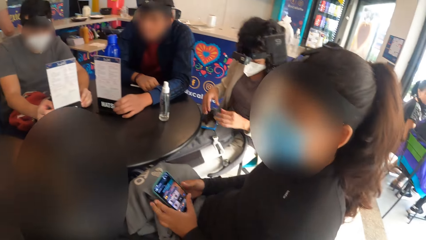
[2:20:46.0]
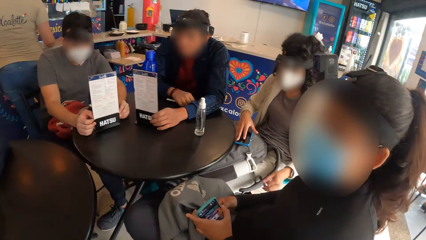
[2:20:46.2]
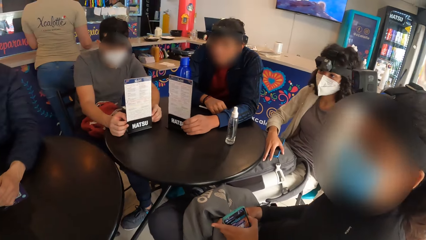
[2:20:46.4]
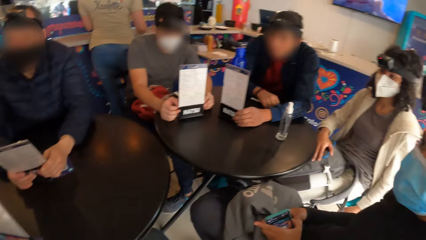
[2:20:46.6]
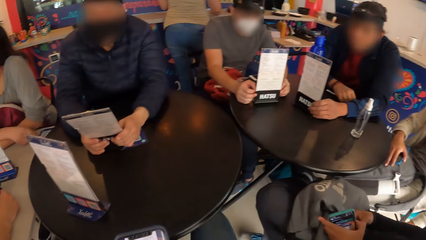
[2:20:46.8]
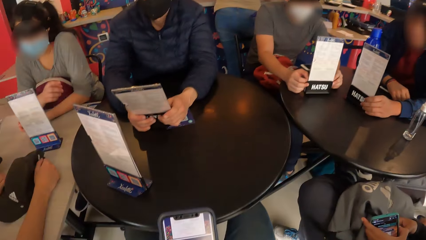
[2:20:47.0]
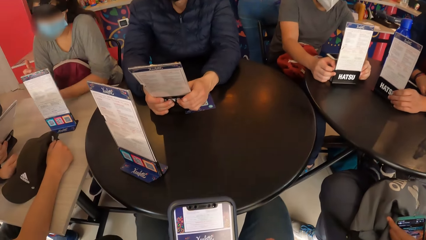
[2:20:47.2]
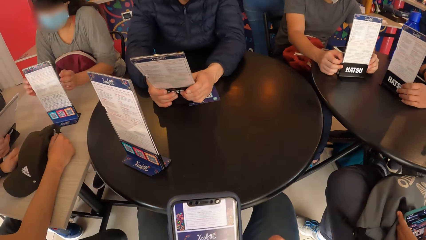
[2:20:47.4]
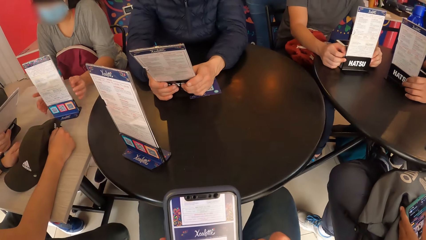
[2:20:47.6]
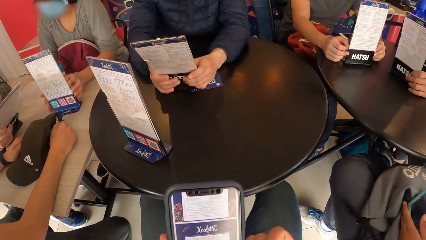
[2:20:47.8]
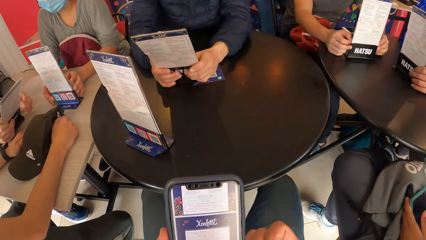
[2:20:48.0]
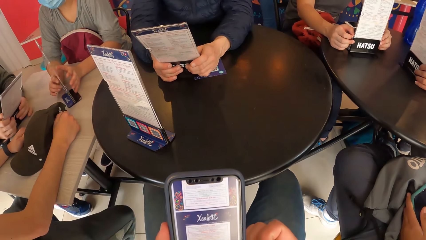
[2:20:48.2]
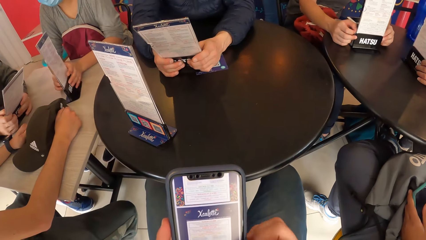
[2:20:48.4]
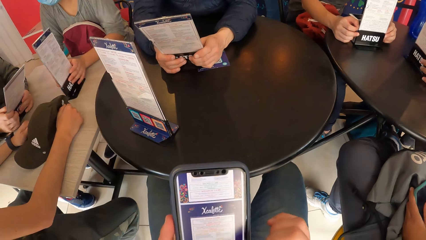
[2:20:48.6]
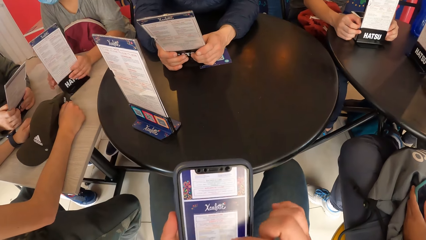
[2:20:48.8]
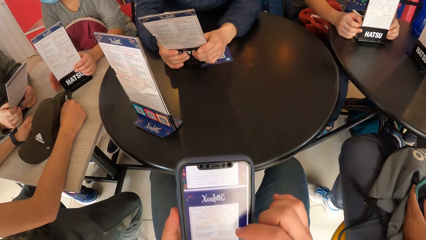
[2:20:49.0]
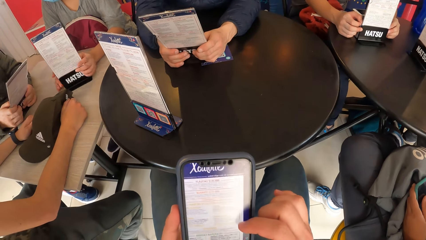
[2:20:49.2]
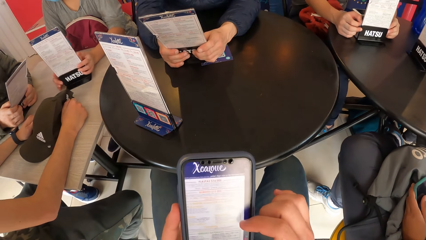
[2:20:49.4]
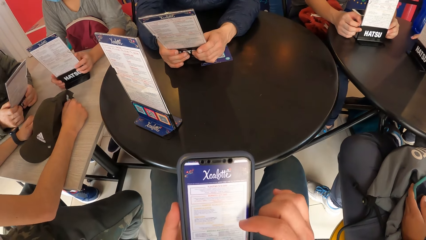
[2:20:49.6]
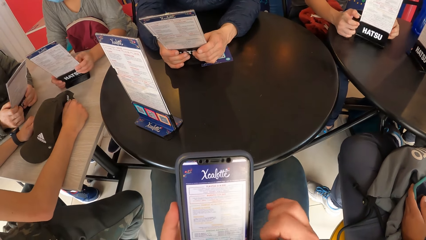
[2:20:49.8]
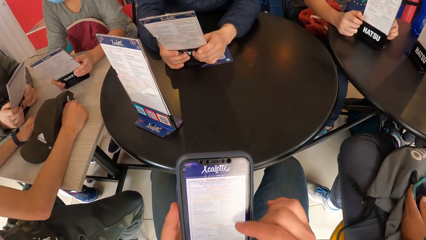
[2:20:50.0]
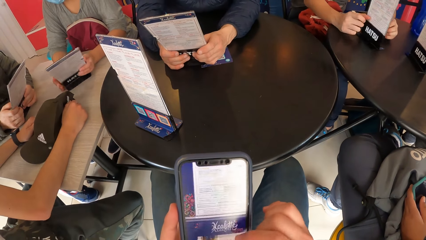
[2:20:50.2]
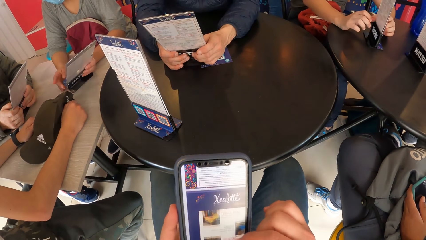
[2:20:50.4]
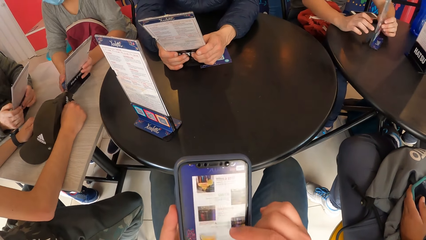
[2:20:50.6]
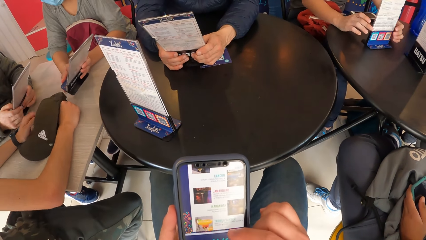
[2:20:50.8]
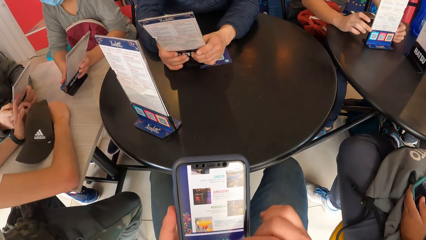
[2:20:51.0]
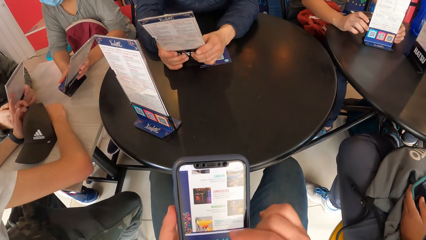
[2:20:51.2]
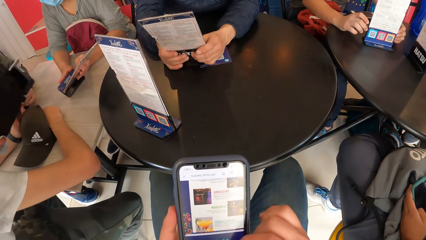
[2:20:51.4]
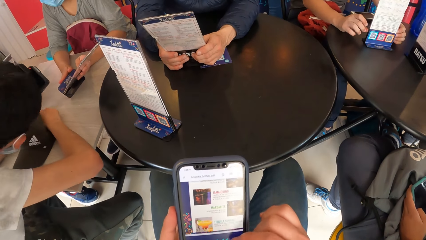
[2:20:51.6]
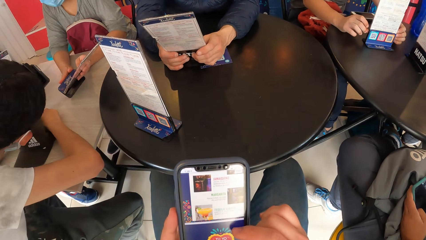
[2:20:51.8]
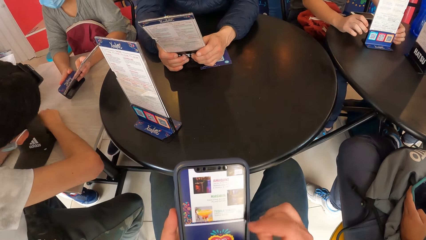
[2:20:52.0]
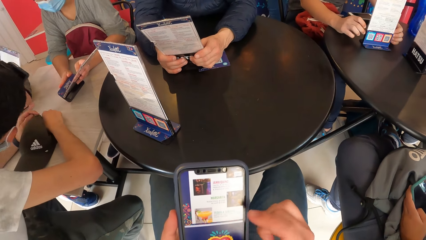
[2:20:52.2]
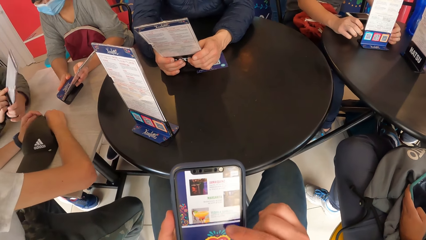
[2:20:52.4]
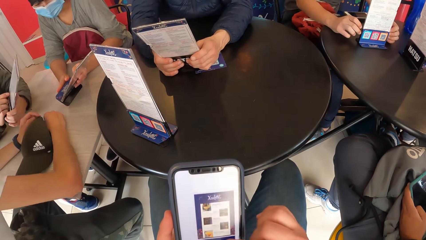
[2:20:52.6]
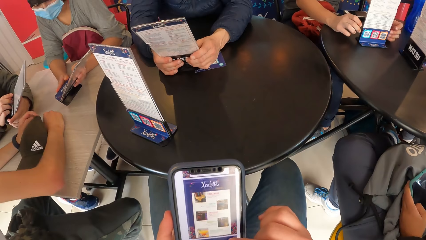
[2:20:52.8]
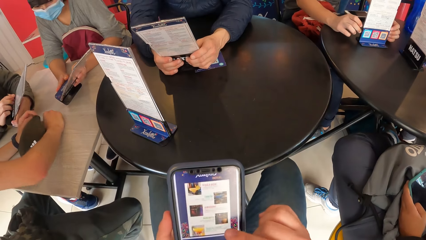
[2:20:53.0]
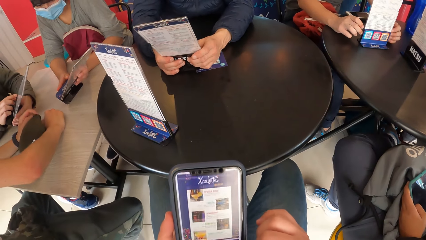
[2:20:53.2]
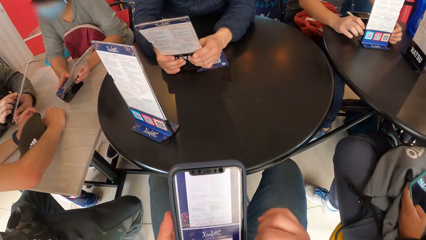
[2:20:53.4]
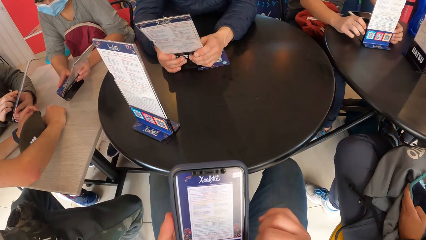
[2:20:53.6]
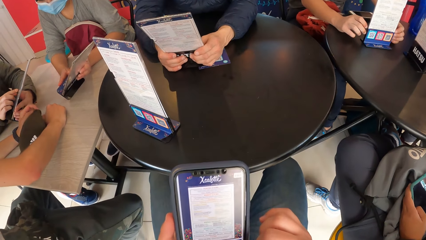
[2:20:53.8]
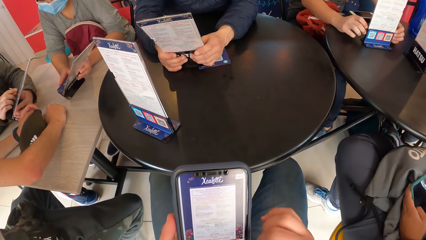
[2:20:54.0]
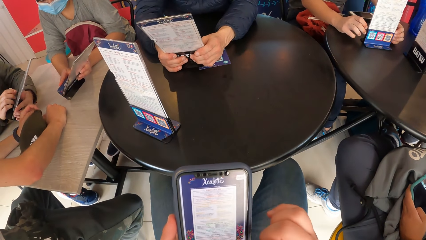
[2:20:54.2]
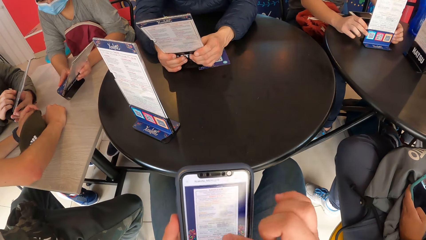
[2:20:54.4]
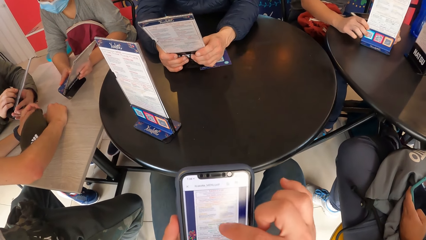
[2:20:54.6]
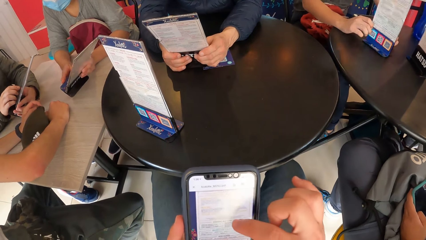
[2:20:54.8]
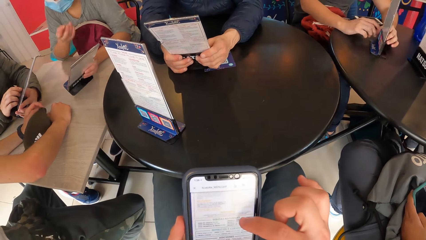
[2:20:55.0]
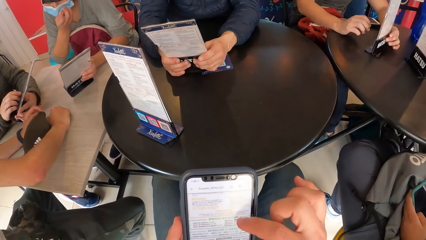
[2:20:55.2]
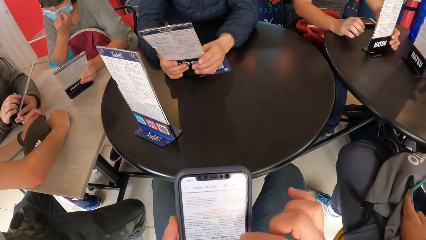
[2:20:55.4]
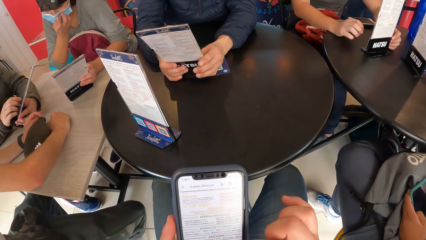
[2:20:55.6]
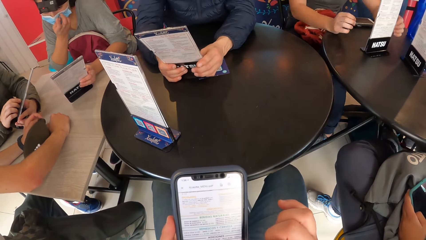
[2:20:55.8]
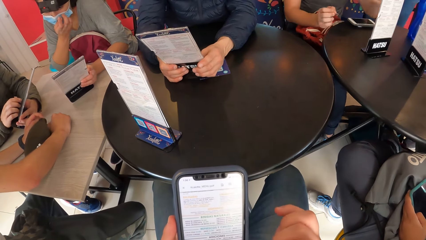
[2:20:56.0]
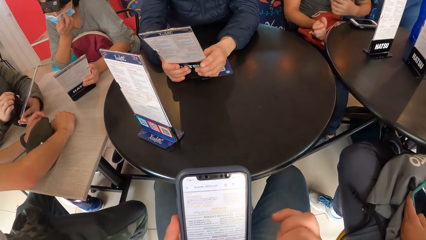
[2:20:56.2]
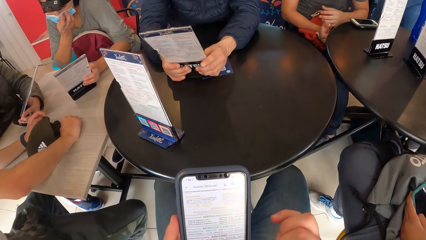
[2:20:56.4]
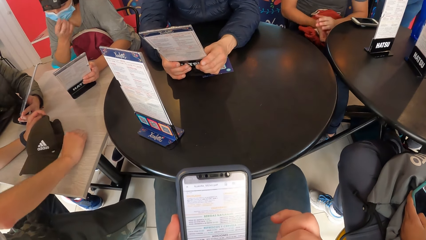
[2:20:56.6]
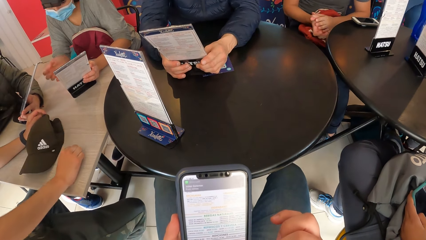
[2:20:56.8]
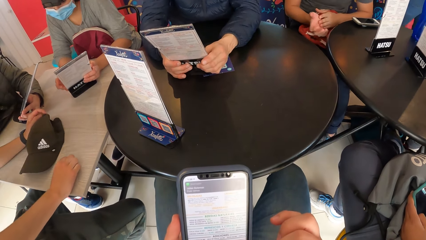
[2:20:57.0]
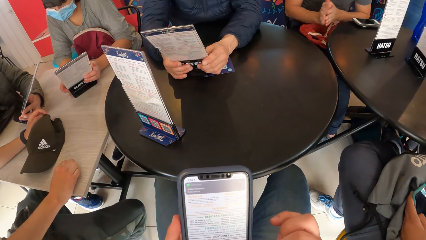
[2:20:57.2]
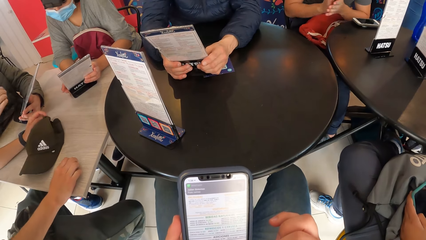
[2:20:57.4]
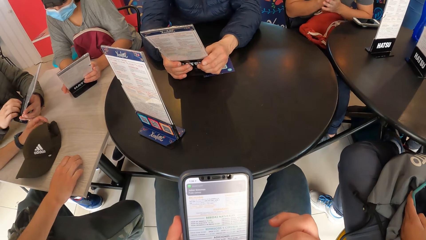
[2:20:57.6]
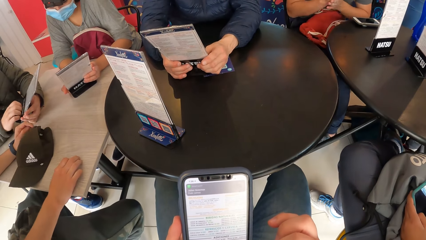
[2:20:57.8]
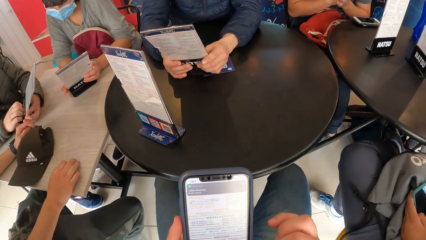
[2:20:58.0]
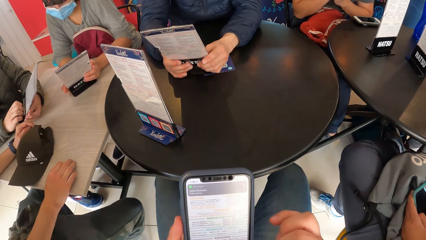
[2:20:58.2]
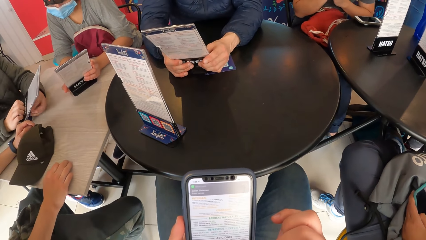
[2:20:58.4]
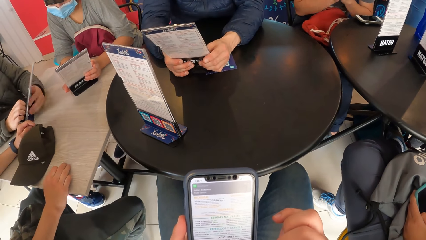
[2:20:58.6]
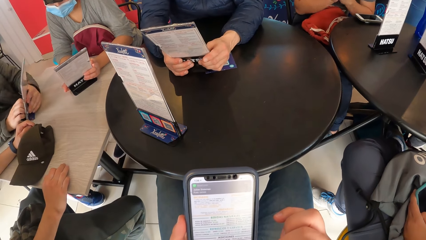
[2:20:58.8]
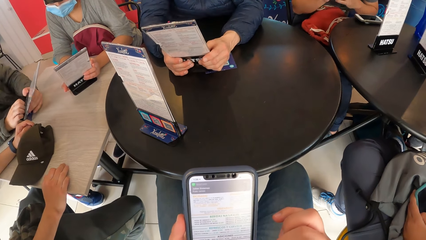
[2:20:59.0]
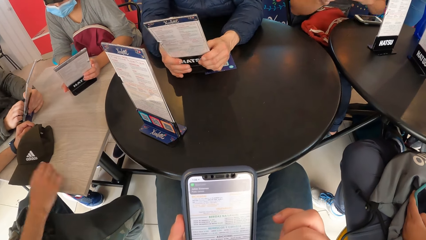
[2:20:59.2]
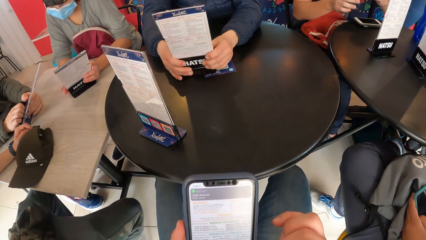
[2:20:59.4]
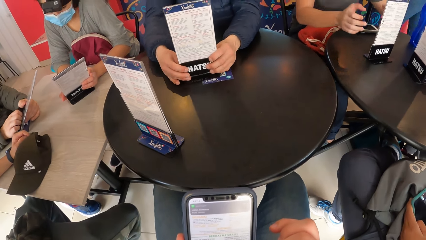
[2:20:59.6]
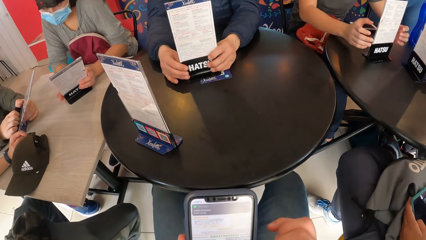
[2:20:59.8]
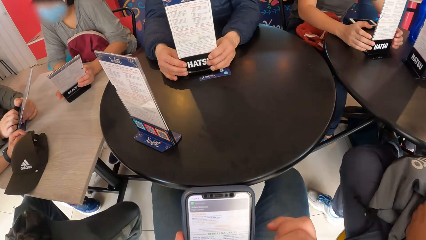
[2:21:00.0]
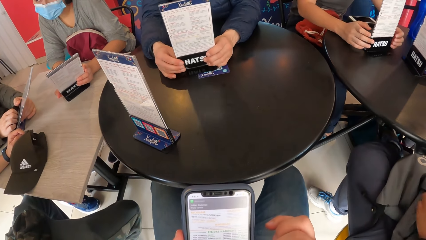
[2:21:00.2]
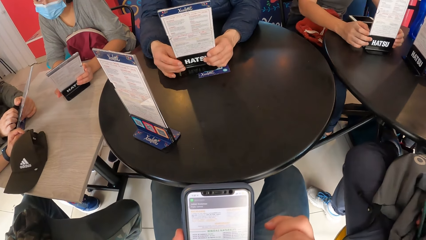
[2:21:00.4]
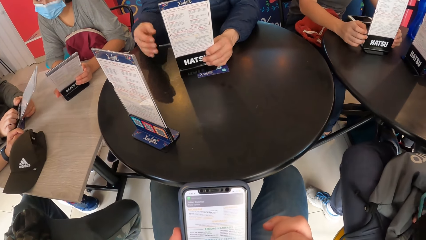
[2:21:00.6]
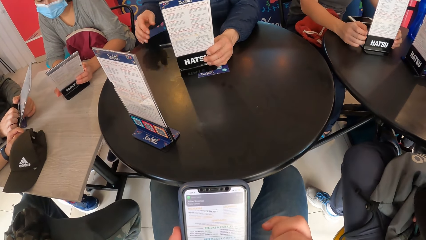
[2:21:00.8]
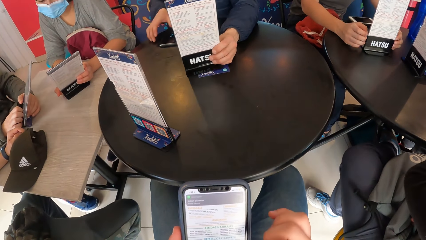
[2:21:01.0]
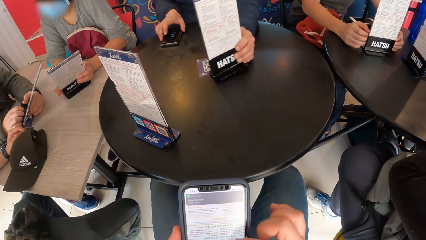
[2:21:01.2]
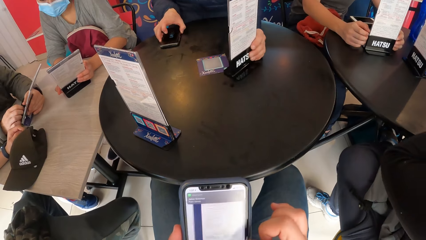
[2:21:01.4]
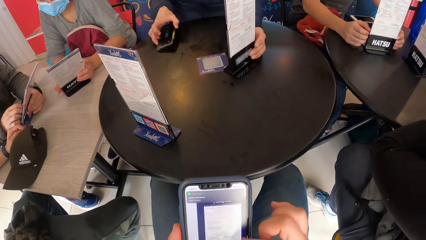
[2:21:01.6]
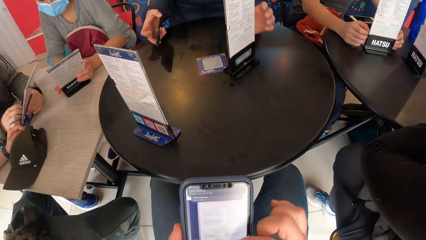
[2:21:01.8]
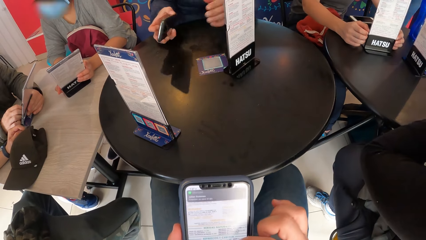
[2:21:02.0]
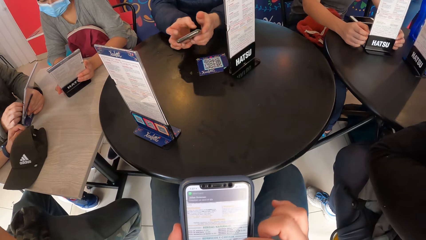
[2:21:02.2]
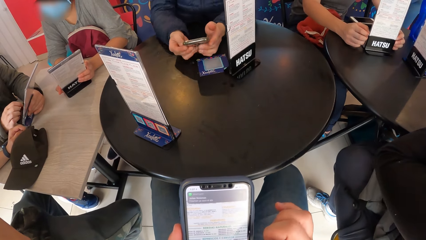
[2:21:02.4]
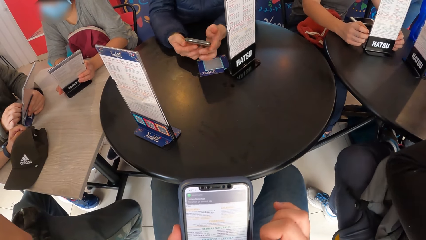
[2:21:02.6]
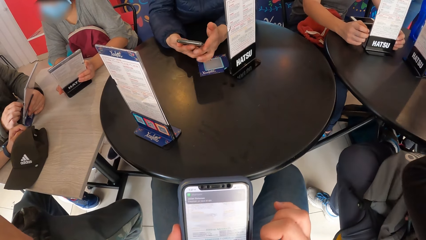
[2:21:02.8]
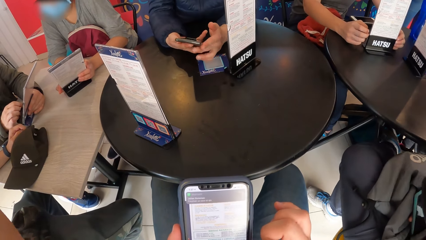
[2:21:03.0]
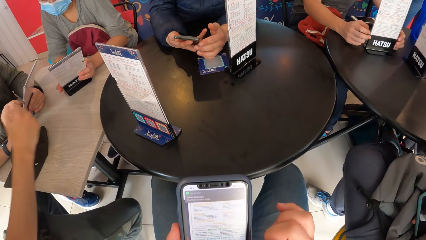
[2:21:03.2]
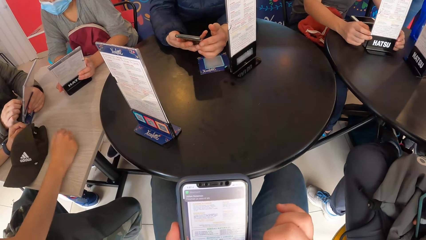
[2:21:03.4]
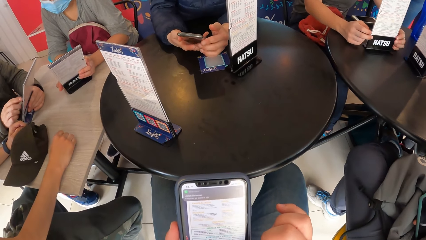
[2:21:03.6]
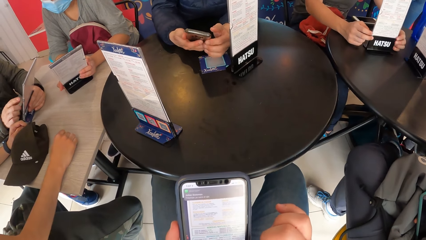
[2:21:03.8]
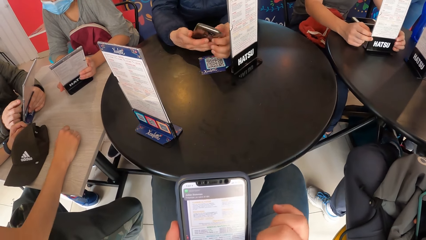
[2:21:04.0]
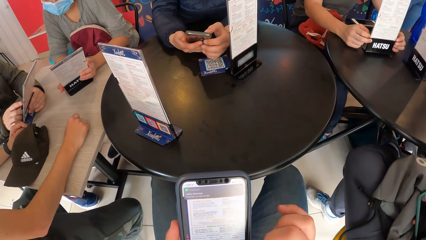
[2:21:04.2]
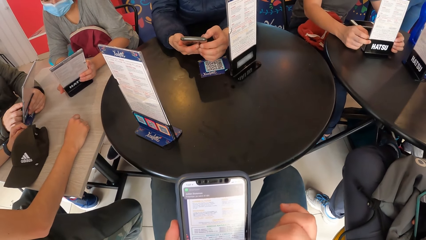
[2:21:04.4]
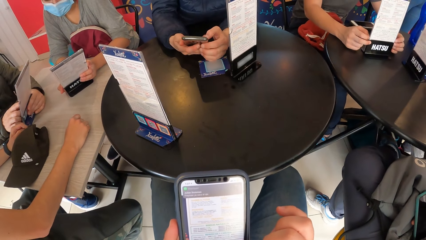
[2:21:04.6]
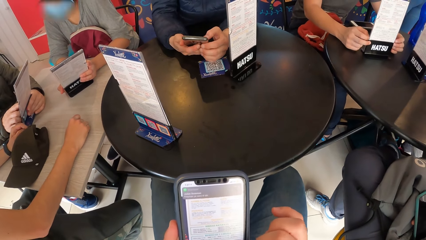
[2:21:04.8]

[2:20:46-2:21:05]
A woman places her right hand on the table. Another woman rotates the menu card on the table with both hands. A man adjusts the menu card on the table with his right hand. The camera wearer operates the phone in his left hand with his right hand. The second woman holds the menu card on the table with both hands. Another man rotates the menu card on the table with both hands. A third man moves the cap on the table with his right hand and touches the menu card in the left hand of a fourth man with his left hand. The fourth man rotates the menu card in his left hand with both hands. The second woman adjusts the facemask on her face with her right hand. The second man rubs both hands. The second woman holds the menu card in her right hand on the table with both hands. The third man moves the cap on the table with his left hand. The fourth man rotates the menu card in his left hand with both hands. The second man places both hands on the table and adjusts the menu card on the table with both hands. A fifth man takes a phone on the table with his right hand, drops the menu card in his left hand on the table, and holds the phone in his right hand with both hands. The third man places his right hand on the table.
